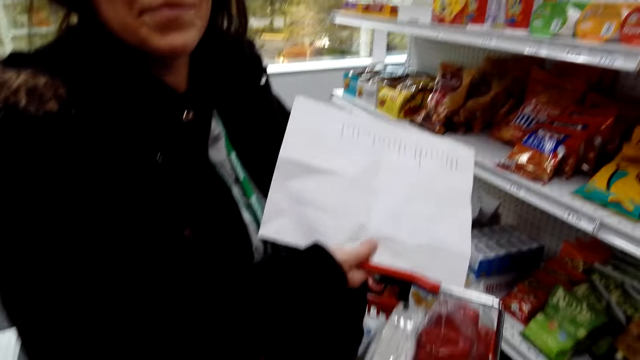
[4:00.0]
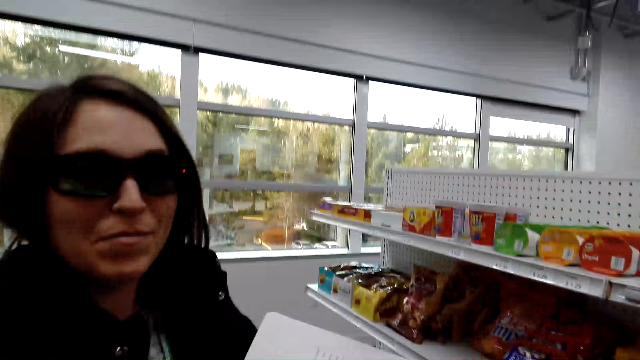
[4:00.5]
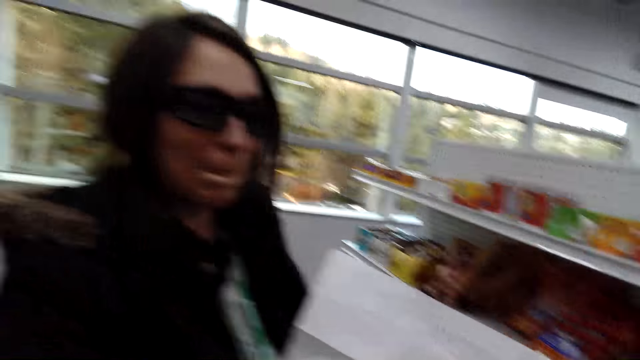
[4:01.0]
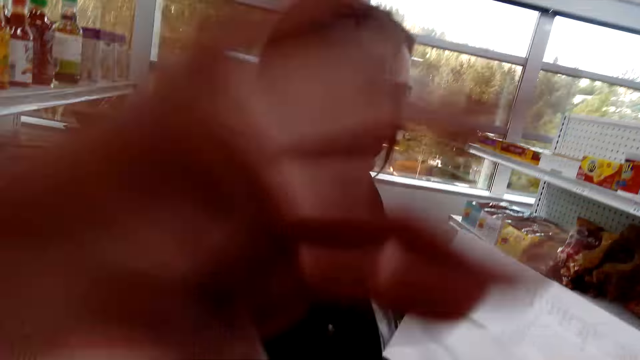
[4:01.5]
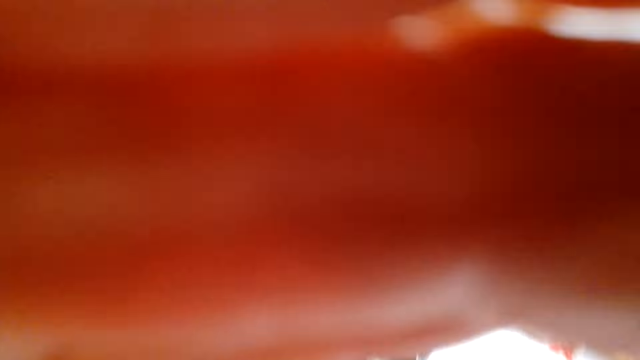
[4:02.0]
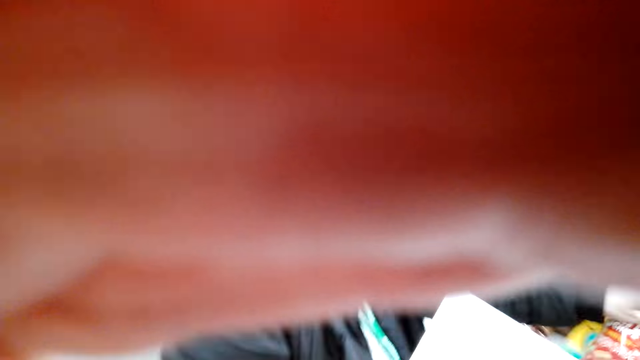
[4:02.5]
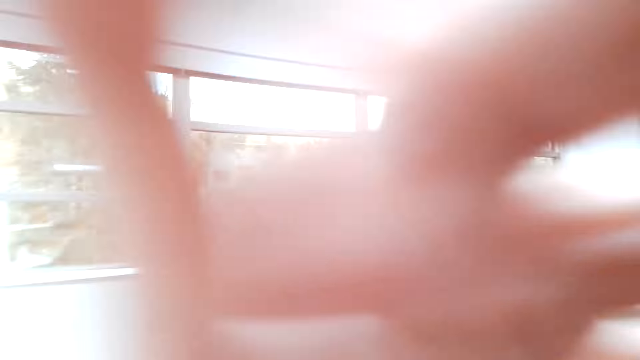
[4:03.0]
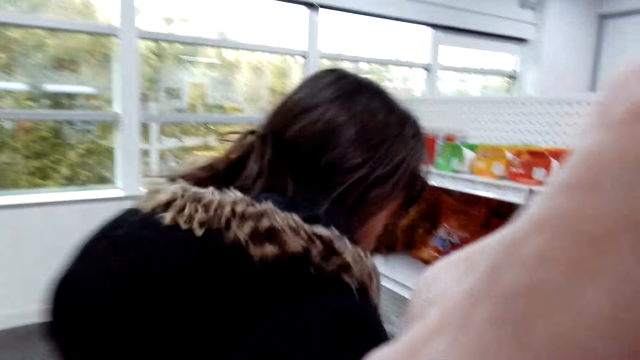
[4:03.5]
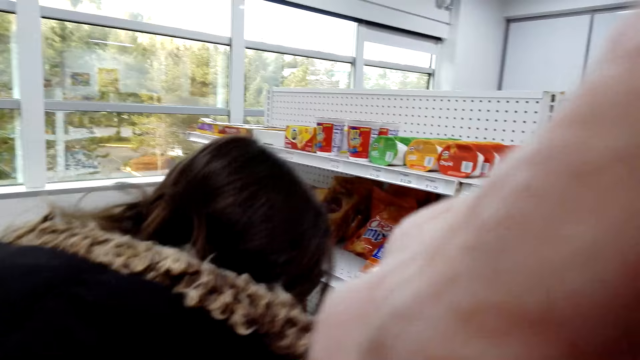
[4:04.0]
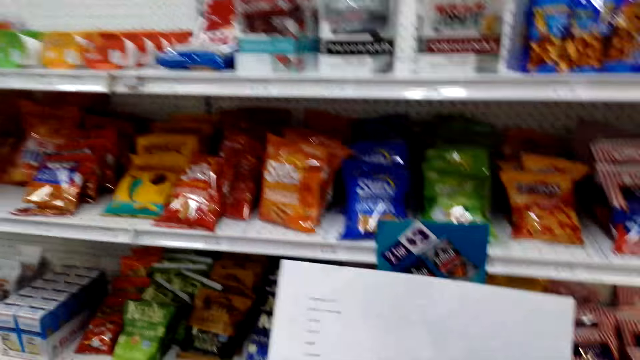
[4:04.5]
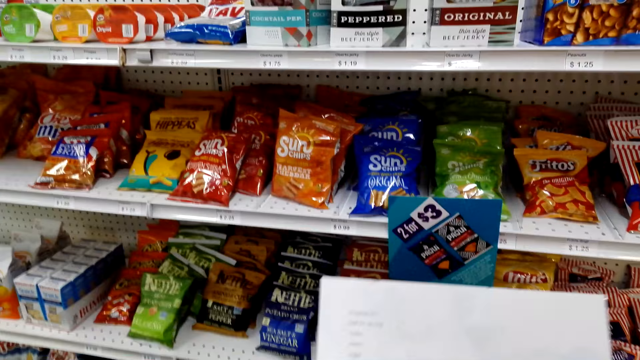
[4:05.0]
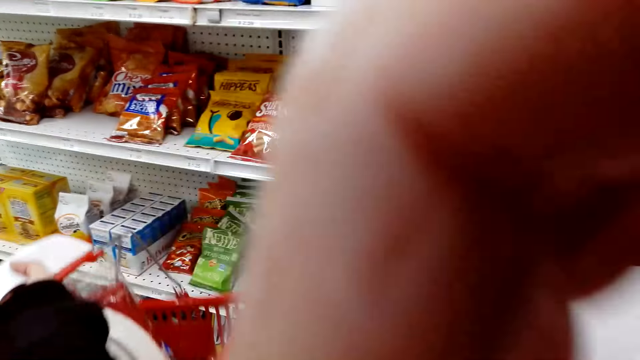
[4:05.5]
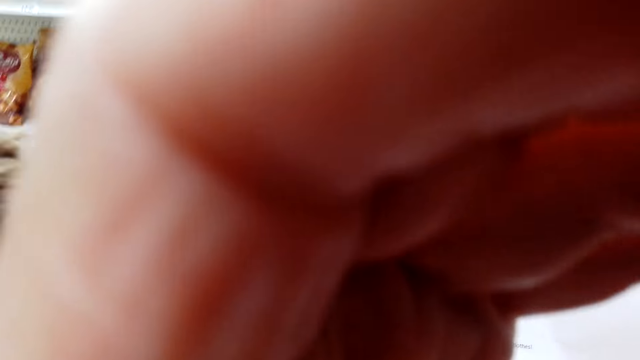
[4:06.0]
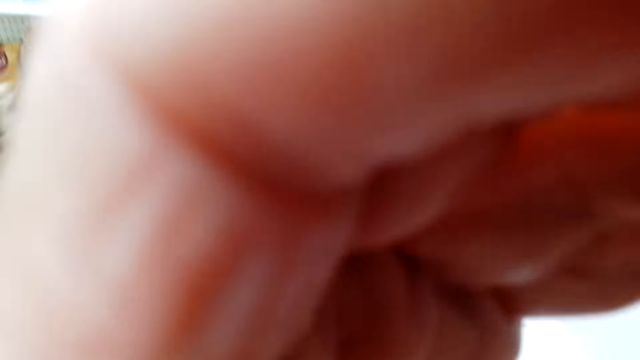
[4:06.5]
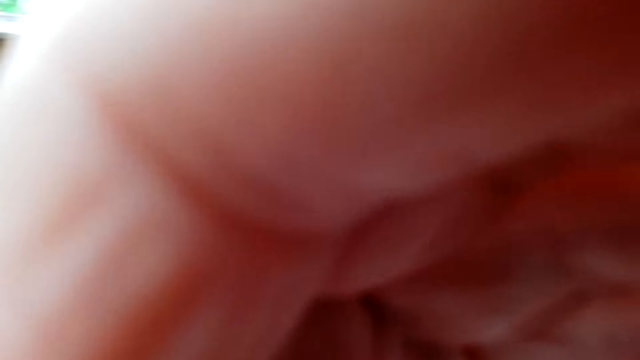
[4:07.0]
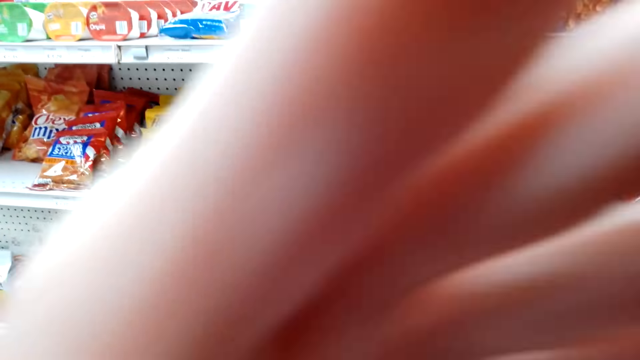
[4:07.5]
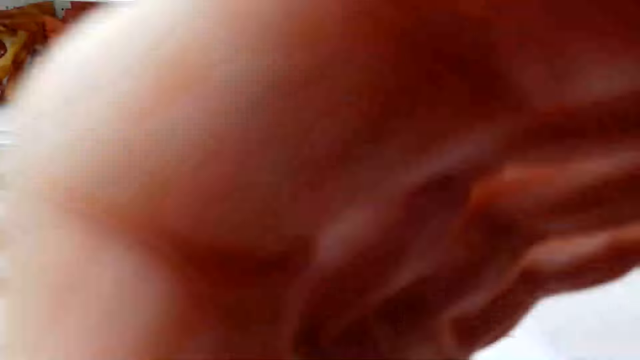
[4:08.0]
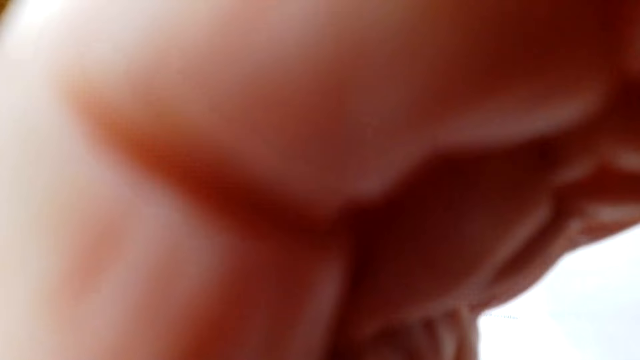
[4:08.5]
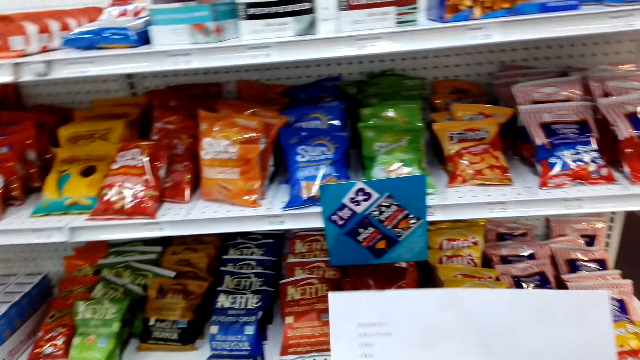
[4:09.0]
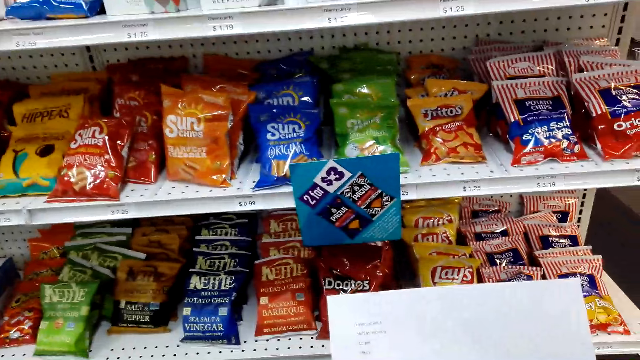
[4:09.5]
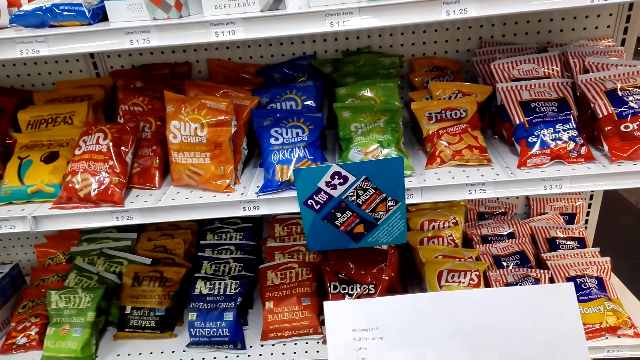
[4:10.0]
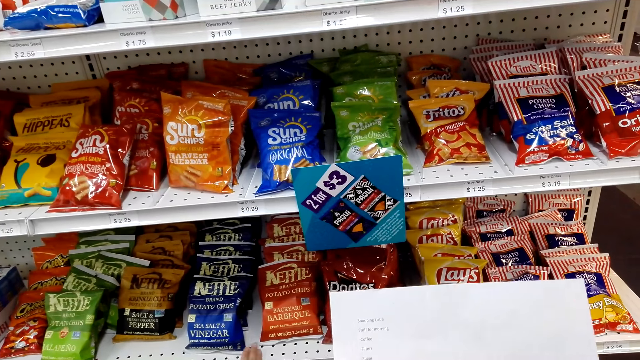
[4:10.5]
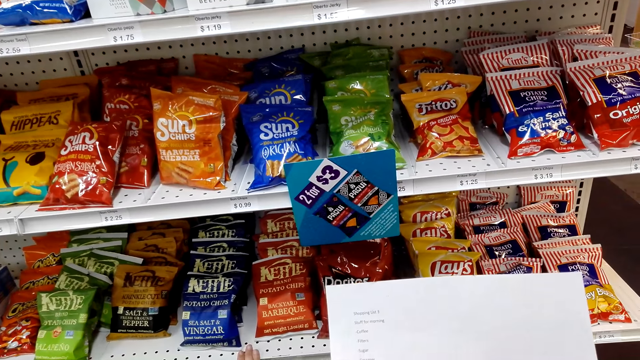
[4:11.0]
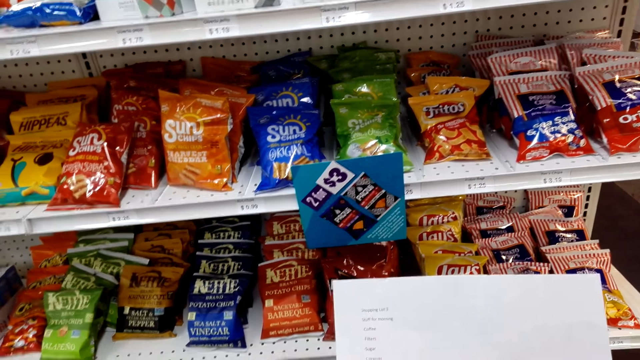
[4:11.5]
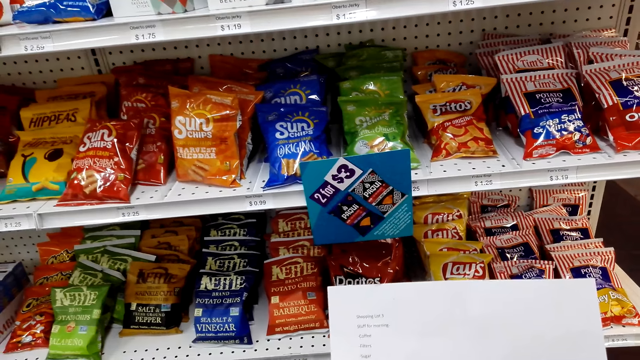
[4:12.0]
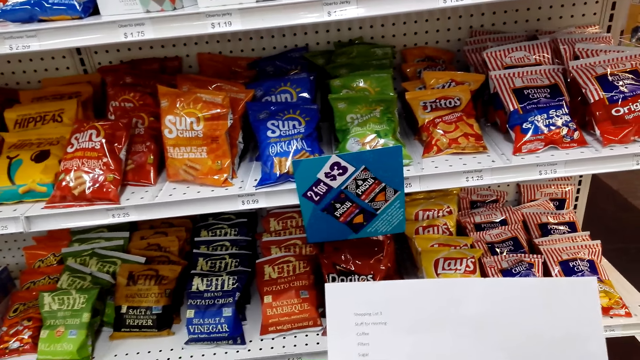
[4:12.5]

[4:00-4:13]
The camera wearer holds the camera. They look at the list. They talk to a woman. They hold the camera. They talk to the woman. They hold the camera. The woman talks to the camera wearer.

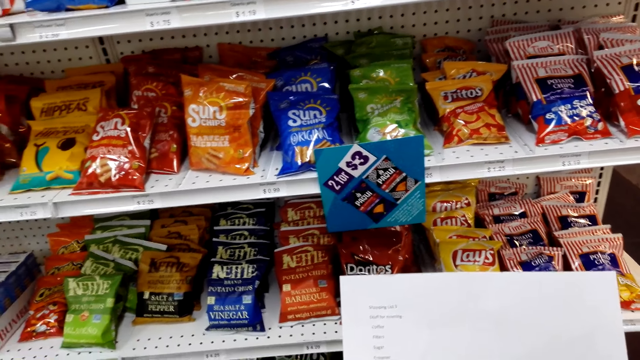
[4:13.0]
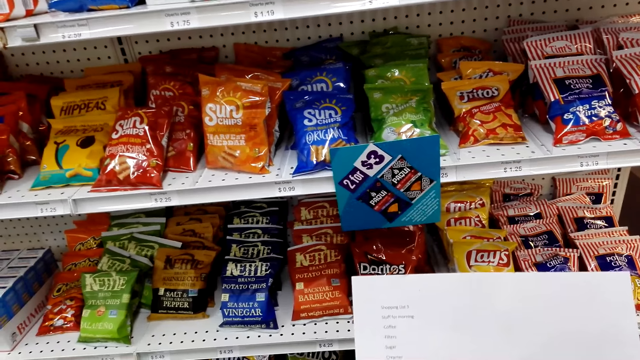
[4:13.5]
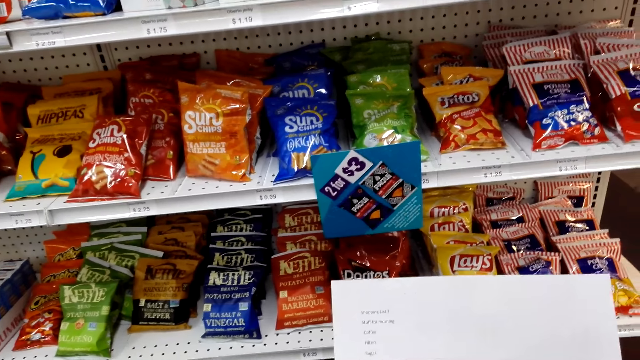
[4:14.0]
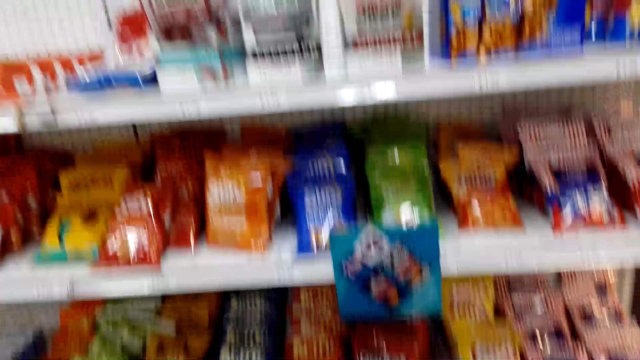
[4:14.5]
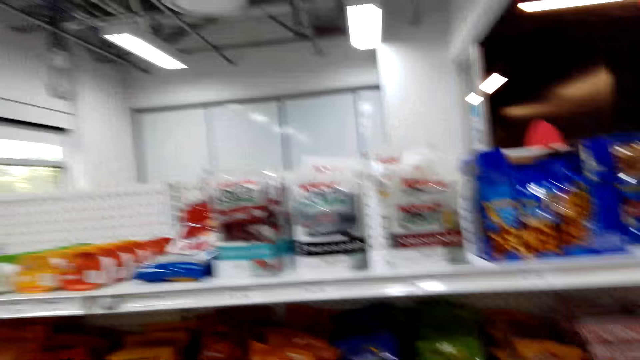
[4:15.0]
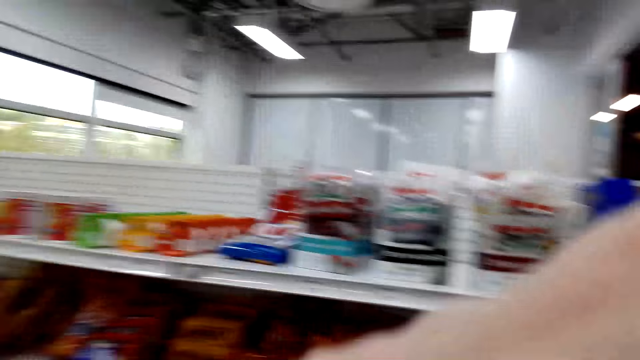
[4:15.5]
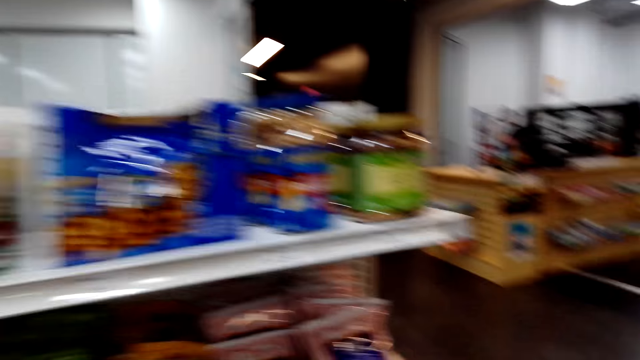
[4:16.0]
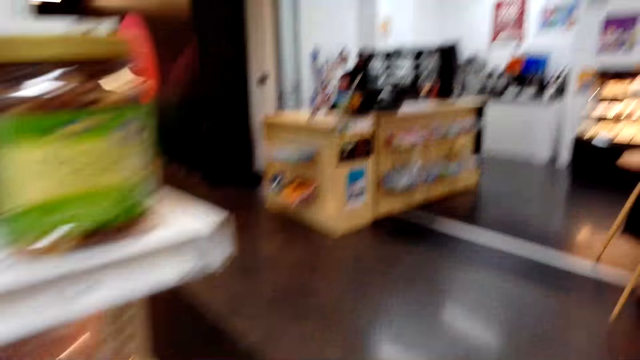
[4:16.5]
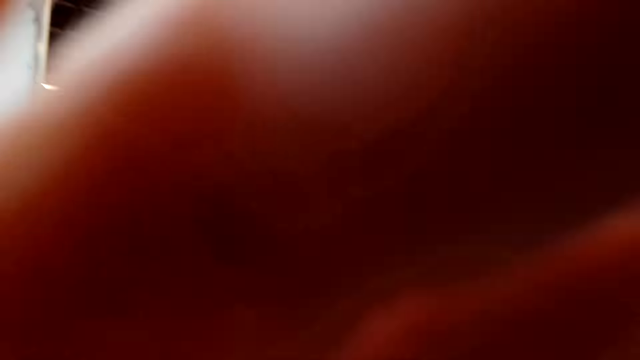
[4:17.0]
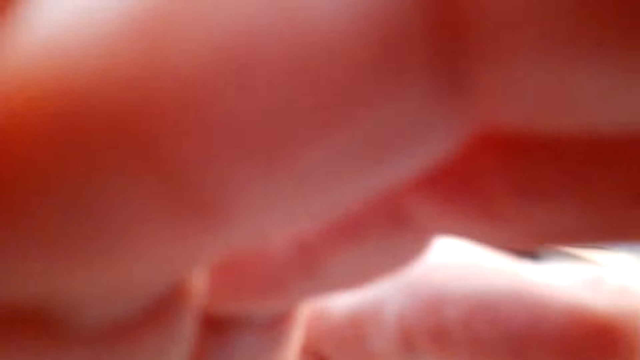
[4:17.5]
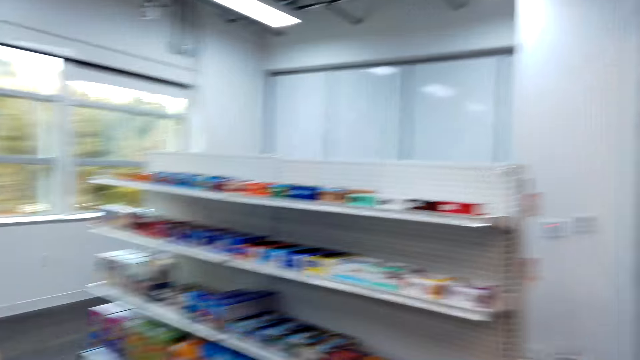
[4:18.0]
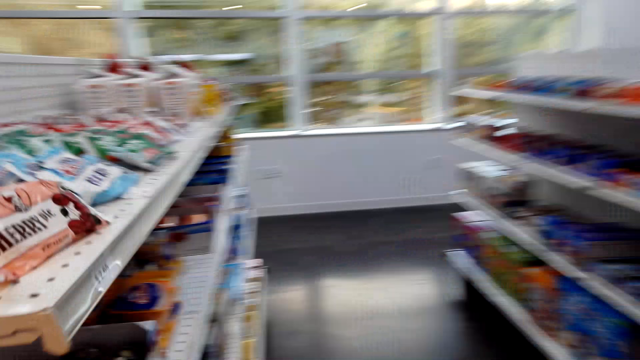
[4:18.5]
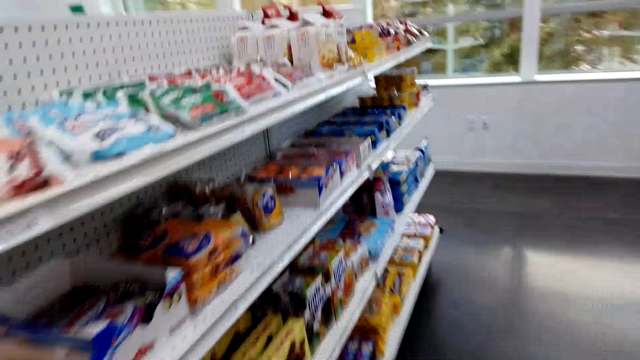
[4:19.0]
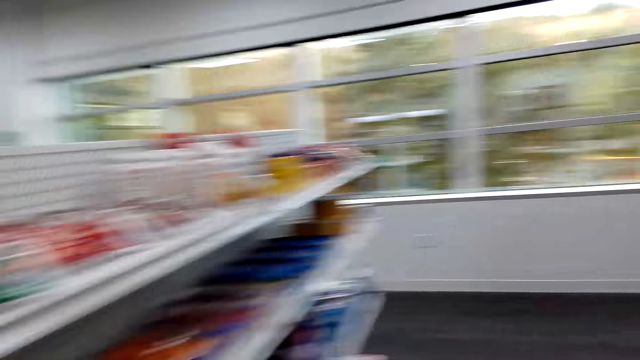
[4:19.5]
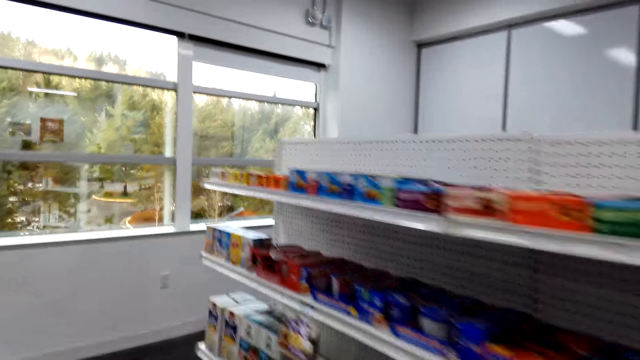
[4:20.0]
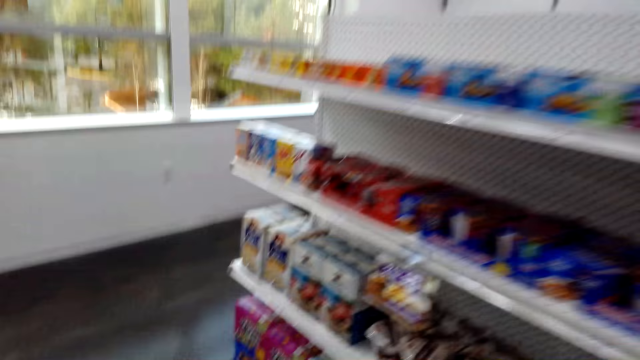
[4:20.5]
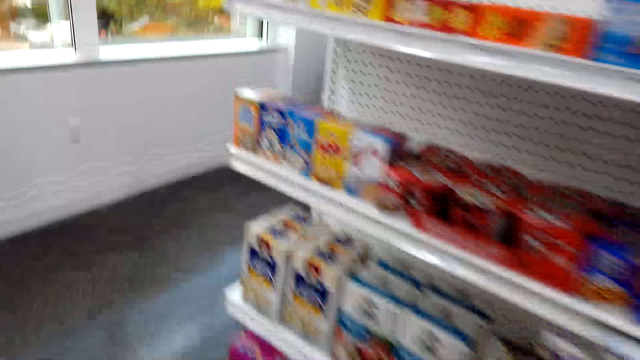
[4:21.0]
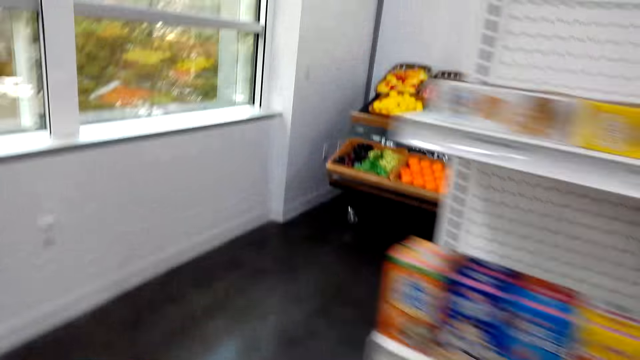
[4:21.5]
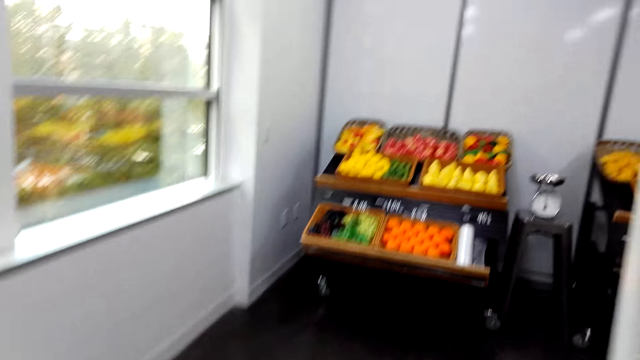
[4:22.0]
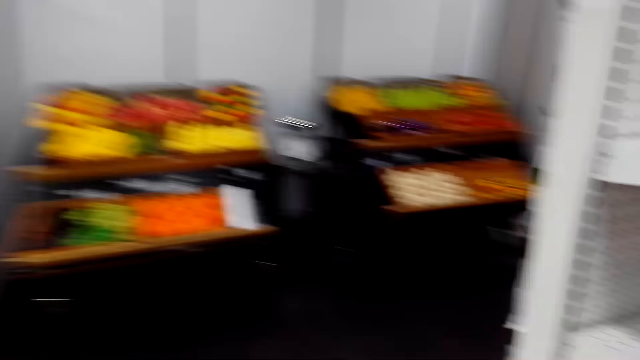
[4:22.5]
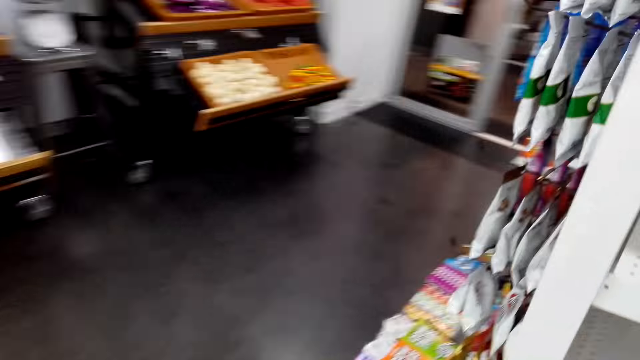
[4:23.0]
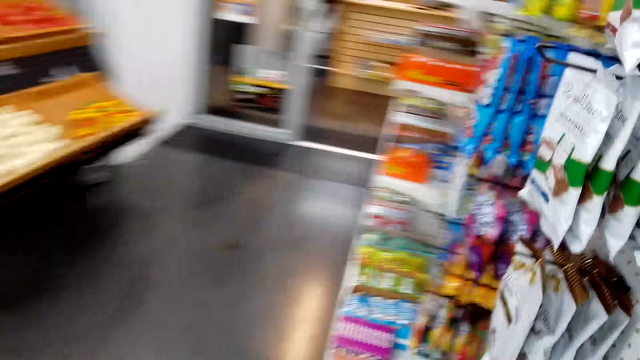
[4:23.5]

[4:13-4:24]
The camera wearer walks towards another rack. They hold the camera. They walk towards another rack. They talk to a woman. They walk towards another rack. They talk to the woman.
